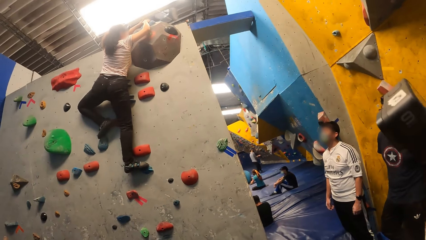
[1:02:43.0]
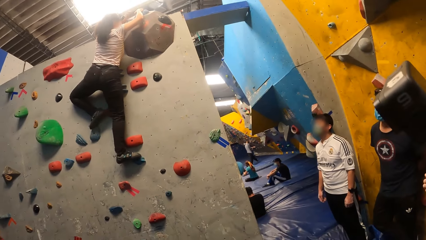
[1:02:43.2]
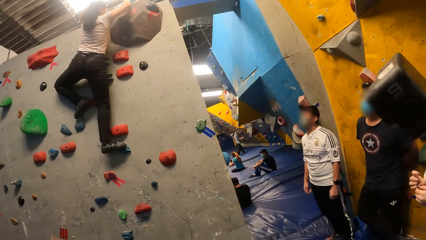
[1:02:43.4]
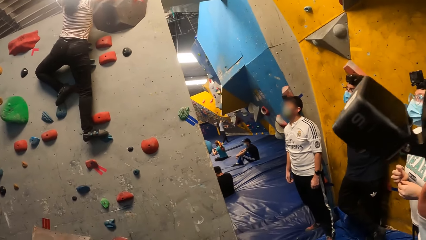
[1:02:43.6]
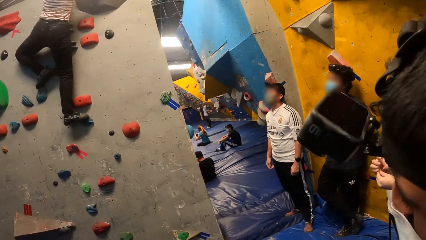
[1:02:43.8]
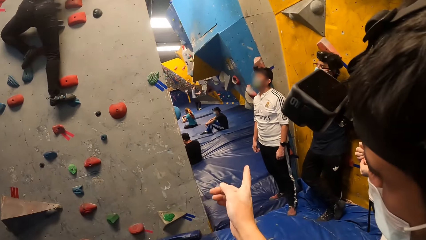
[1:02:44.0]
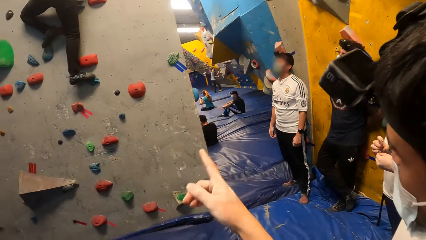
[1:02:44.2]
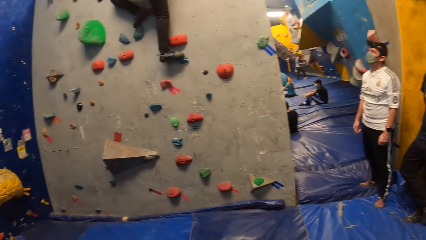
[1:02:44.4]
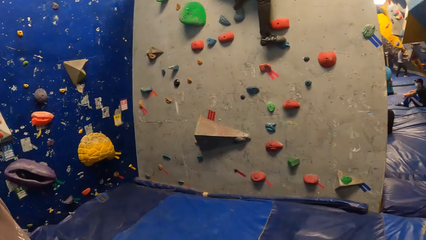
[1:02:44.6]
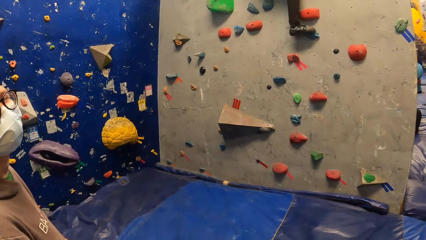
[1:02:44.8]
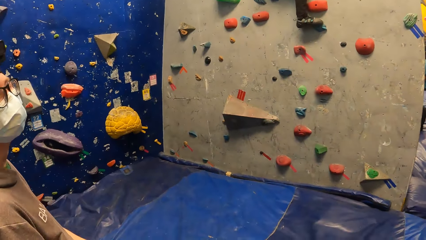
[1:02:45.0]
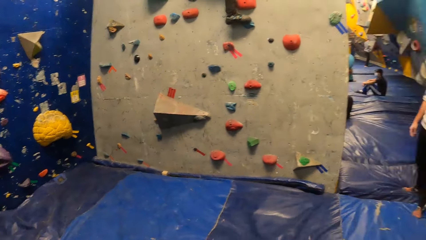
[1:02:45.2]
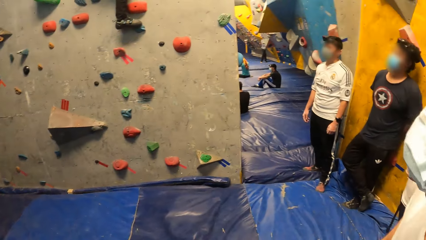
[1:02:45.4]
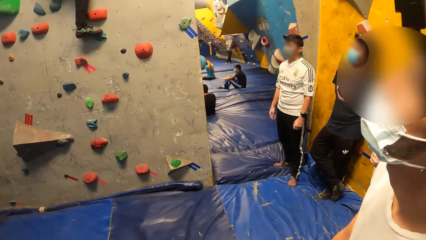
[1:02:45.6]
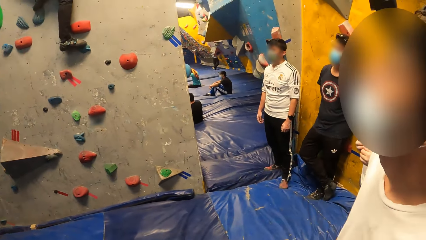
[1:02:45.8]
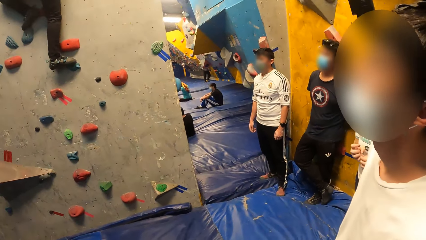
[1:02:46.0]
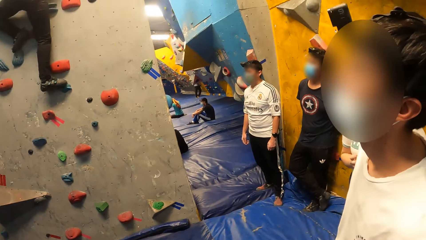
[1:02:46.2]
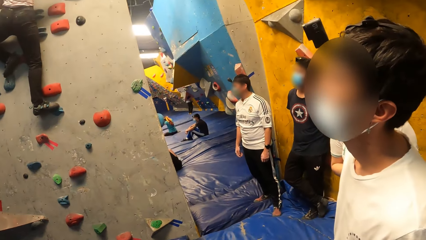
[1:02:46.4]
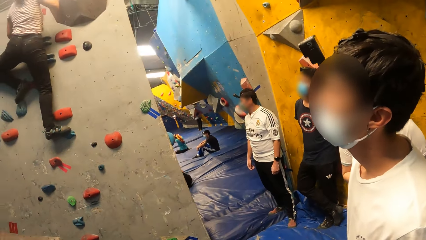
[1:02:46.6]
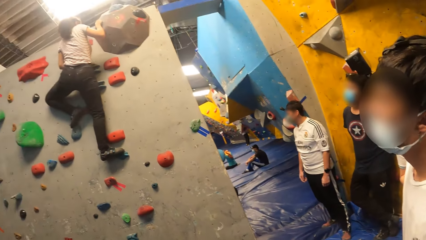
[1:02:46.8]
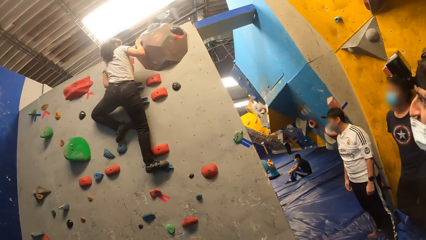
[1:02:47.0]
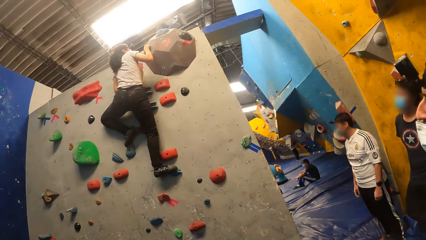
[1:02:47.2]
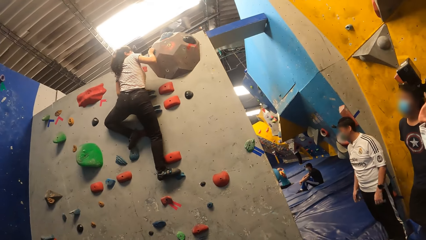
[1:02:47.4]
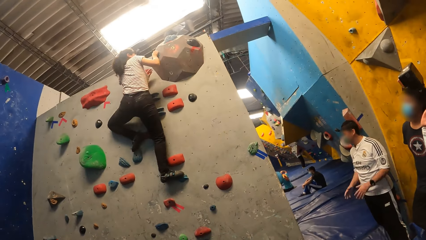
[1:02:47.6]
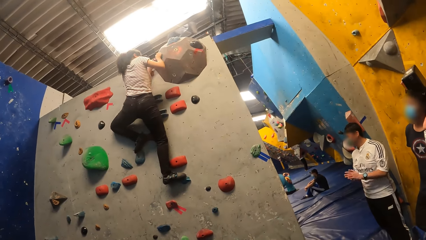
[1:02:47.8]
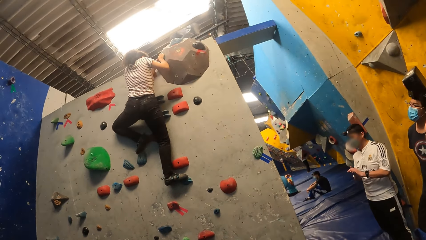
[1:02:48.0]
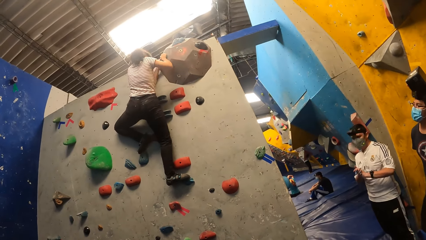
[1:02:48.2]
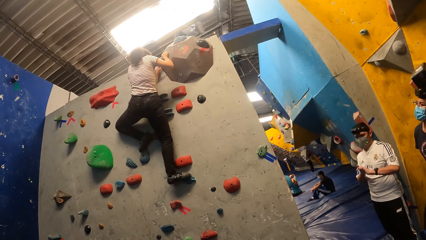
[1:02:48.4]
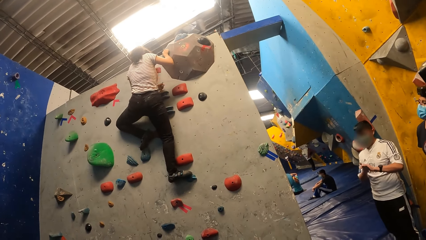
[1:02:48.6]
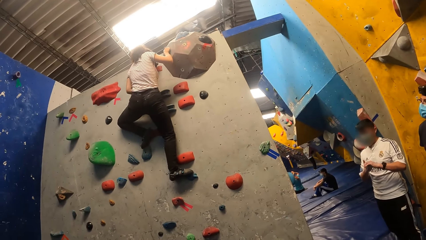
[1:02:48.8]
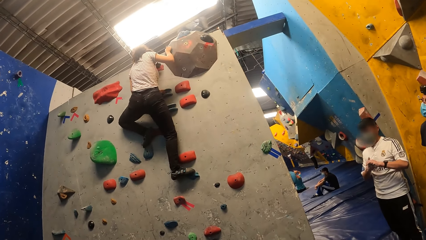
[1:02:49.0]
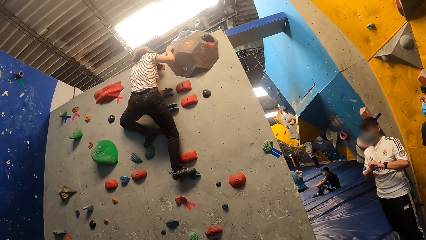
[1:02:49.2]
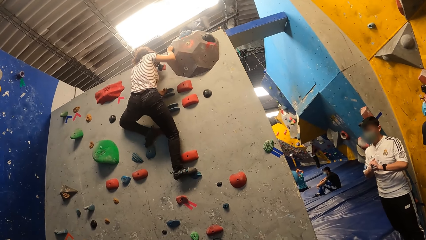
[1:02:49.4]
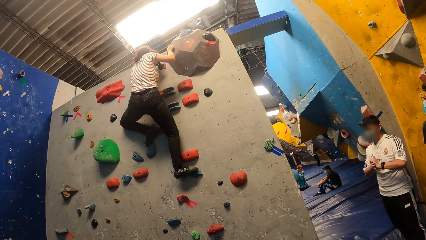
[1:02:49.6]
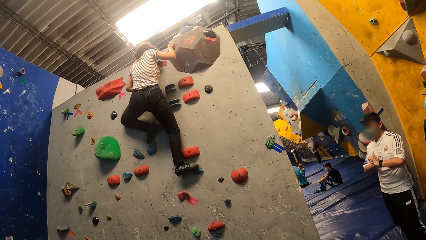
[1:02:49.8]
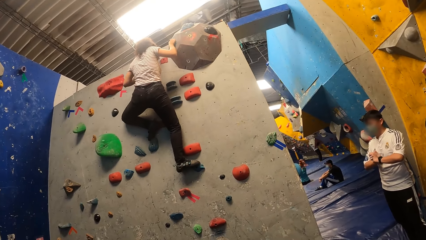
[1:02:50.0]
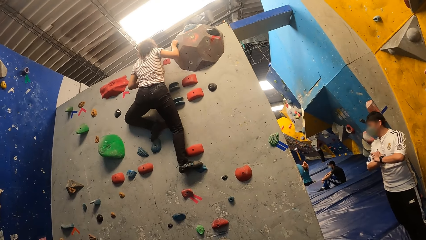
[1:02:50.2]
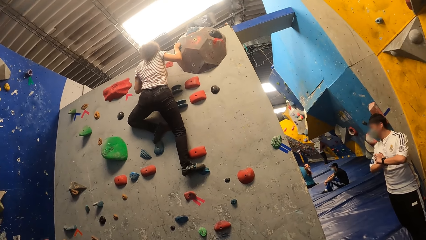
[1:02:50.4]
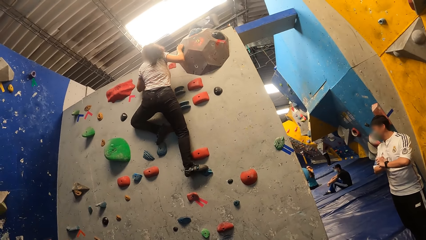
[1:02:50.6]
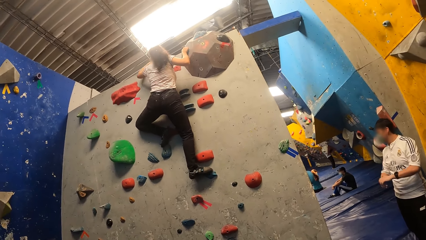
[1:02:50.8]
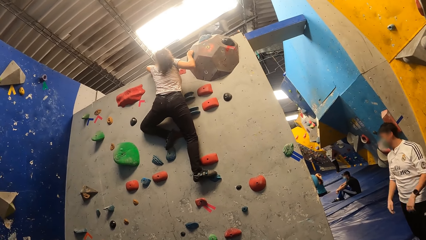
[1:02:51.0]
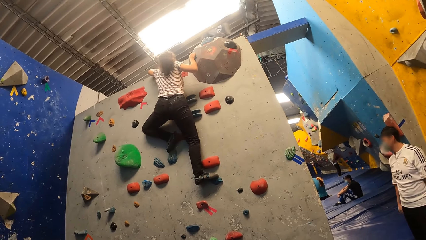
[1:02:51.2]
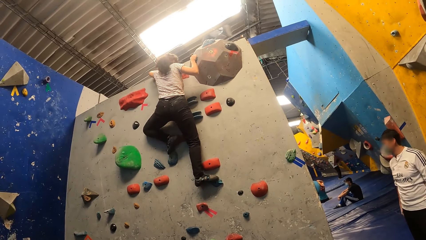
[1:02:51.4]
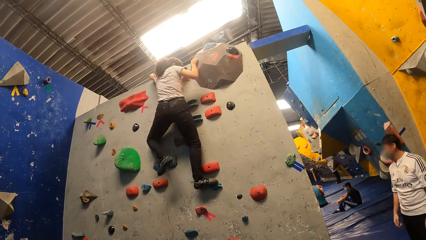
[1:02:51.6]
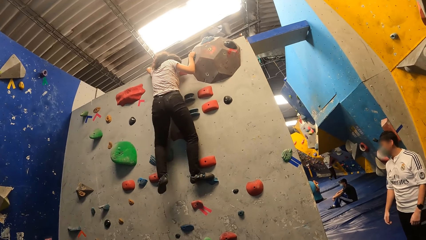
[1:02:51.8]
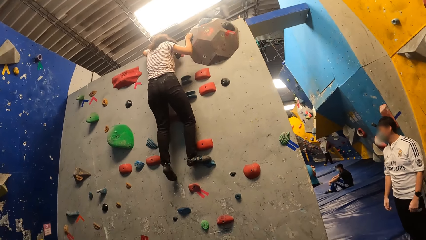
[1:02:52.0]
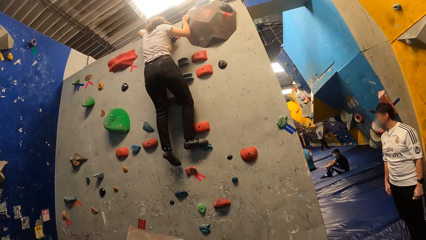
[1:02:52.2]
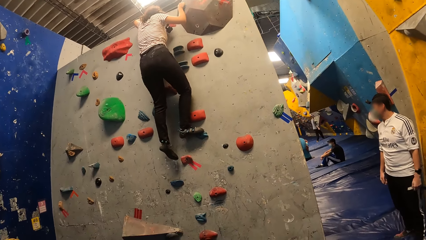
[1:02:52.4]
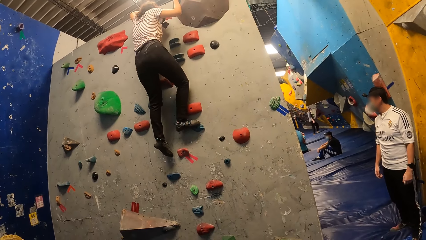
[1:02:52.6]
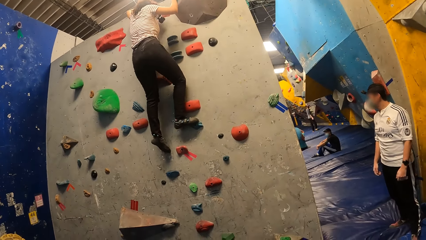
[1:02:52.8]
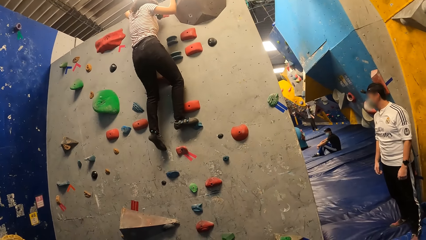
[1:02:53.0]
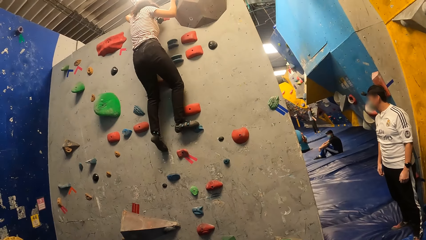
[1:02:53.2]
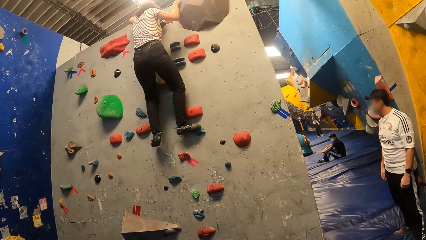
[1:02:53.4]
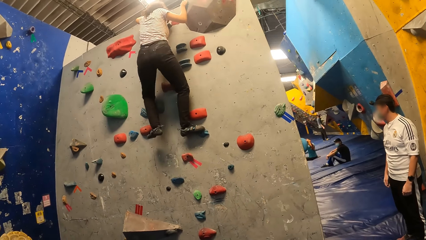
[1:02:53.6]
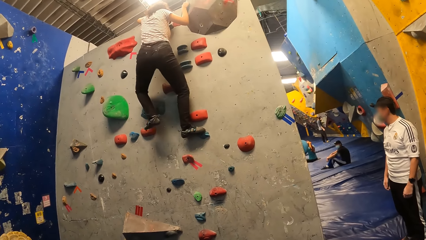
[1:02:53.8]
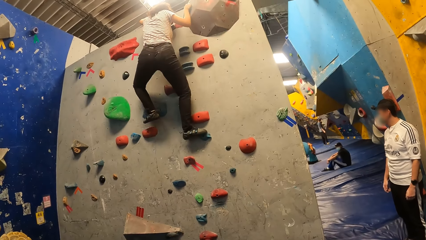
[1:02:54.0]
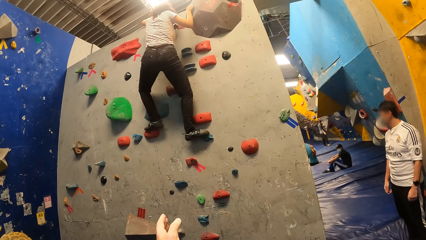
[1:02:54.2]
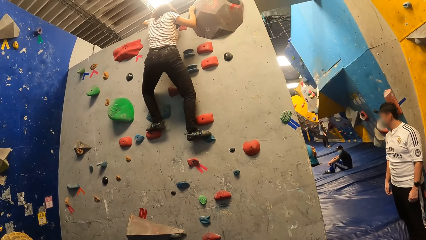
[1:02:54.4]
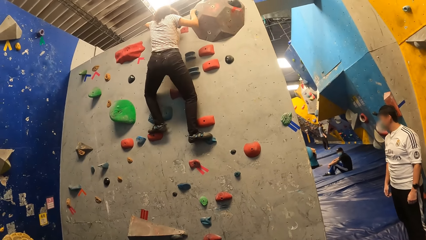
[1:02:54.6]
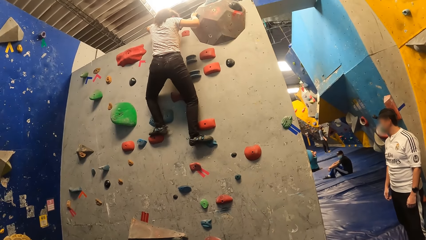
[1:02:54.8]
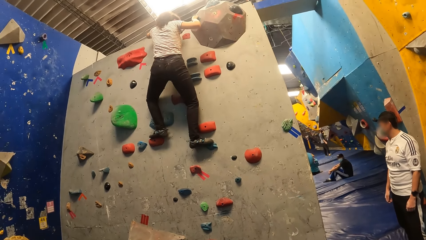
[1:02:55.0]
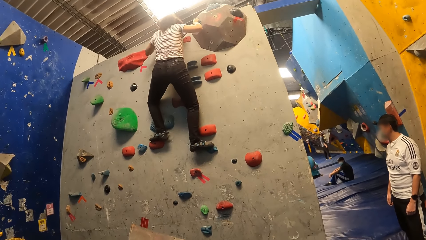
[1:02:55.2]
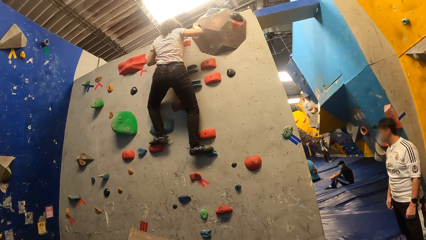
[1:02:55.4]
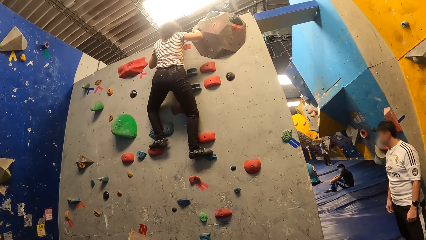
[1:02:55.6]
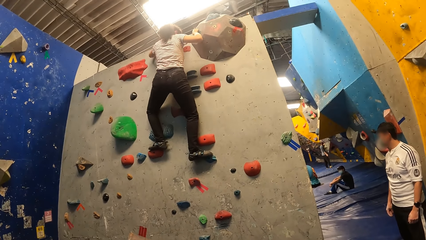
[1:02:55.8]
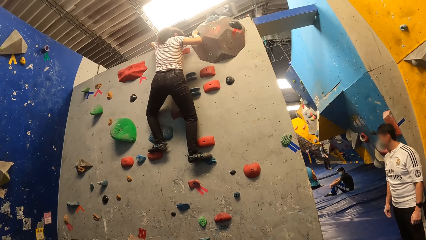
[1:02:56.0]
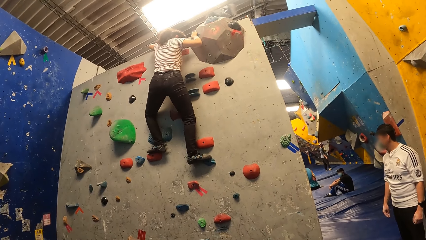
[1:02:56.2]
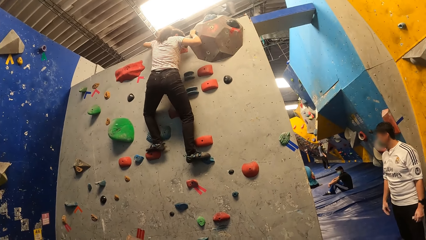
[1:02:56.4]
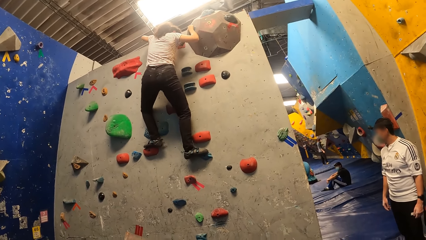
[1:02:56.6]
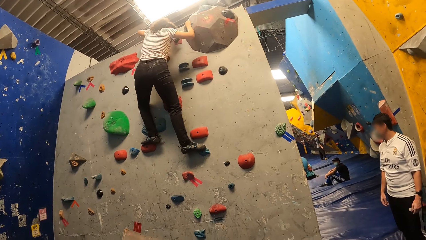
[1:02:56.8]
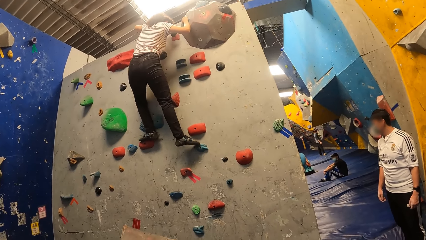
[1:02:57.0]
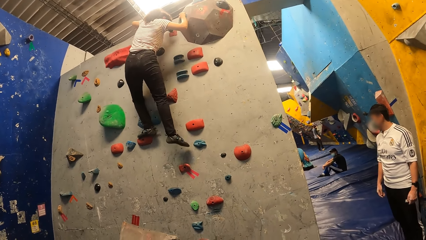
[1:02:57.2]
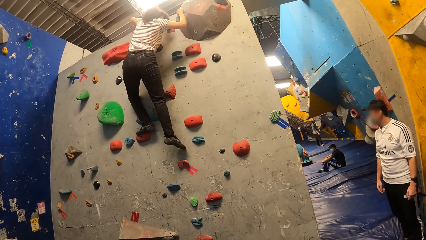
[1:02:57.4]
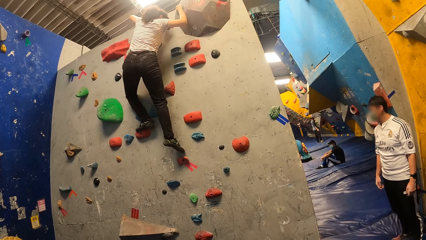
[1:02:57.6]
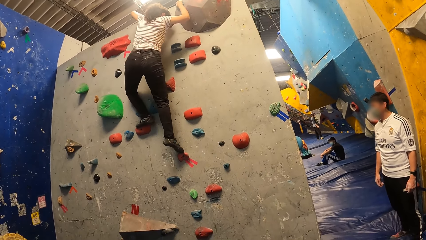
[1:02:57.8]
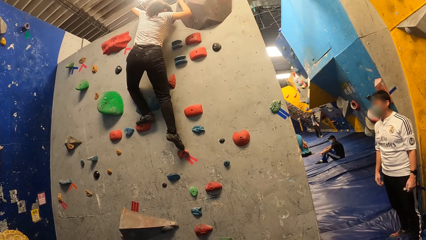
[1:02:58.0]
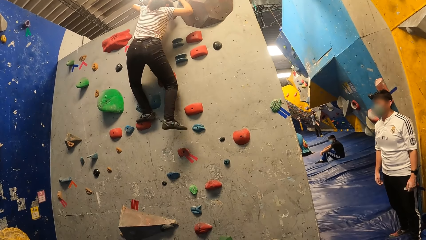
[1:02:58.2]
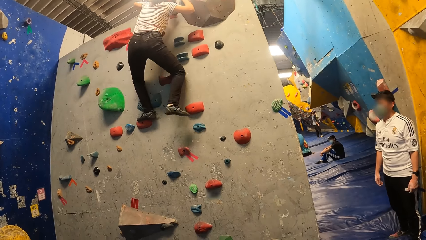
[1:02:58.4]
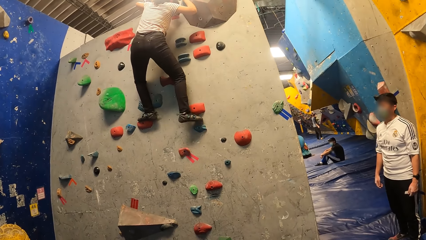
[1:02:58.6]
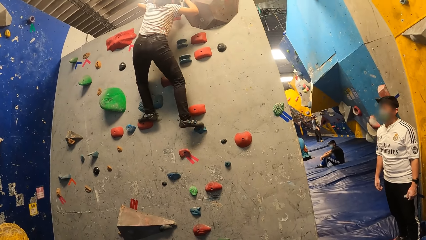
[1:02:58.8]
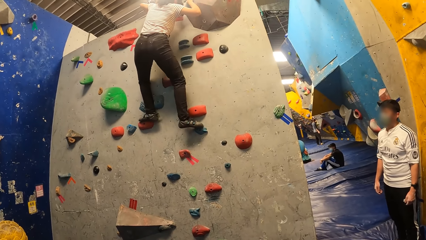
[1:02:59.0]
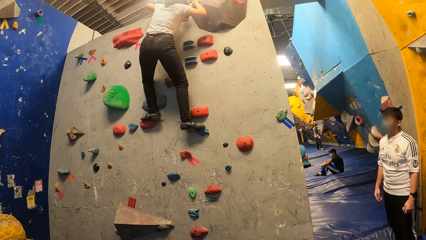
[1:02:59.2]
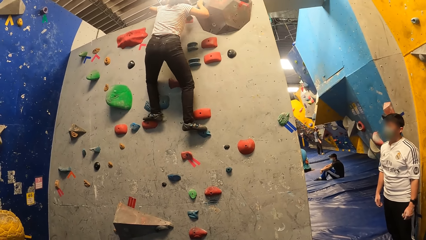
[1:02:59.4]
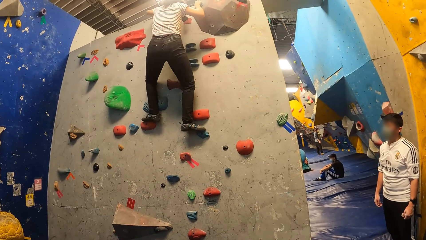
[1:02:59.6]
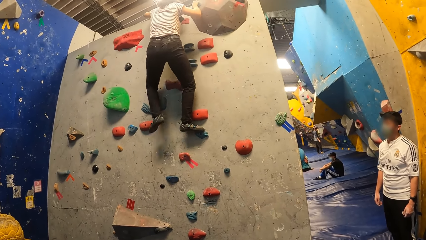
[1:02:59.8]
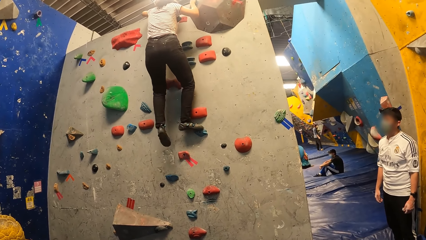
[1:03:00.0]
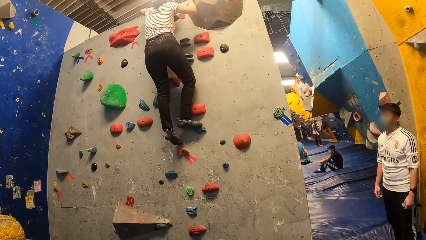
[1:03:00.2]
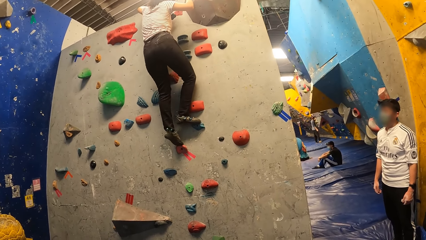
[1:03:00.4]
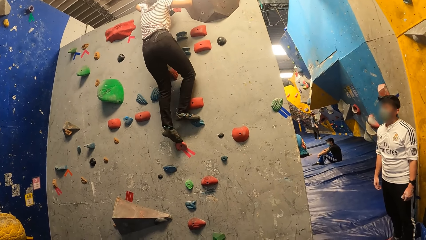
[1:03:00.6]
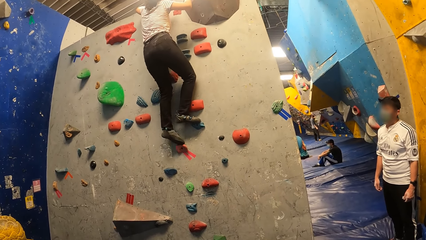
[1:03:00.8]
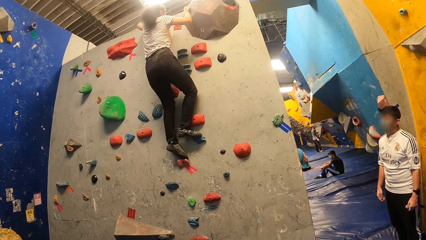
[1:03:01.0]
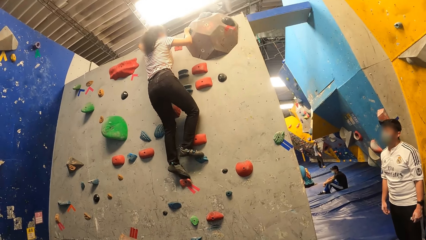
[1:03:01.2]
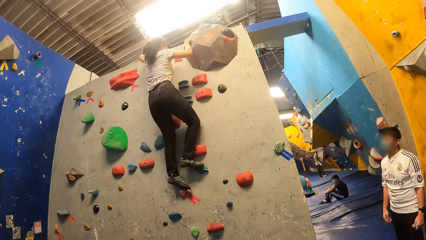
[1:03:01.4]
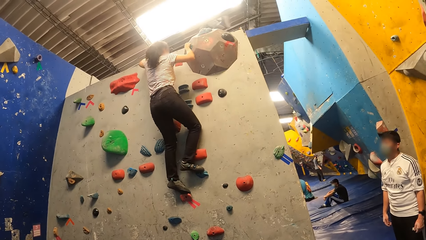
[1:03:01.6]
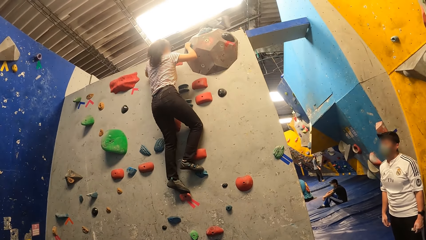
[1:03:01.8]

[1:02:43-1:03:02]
The camera wearer points her right hand towards the wall. She moves her left hand. A woman climbs down from the crags on the wall.
